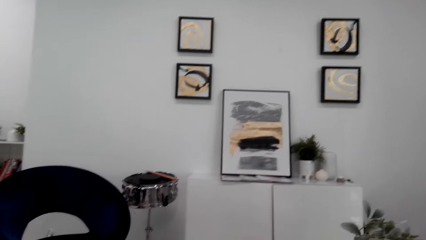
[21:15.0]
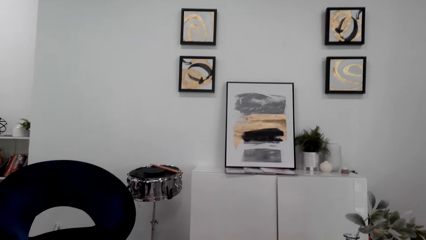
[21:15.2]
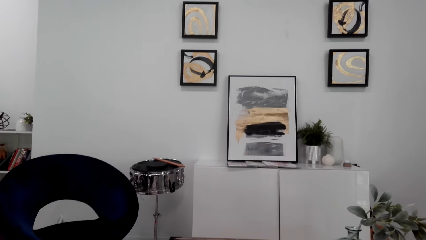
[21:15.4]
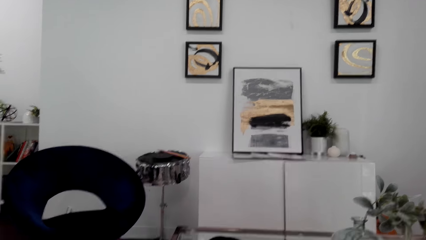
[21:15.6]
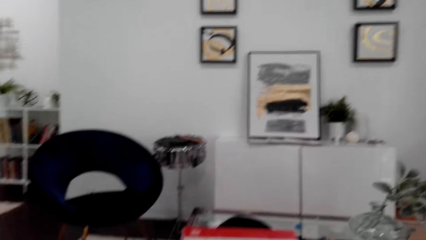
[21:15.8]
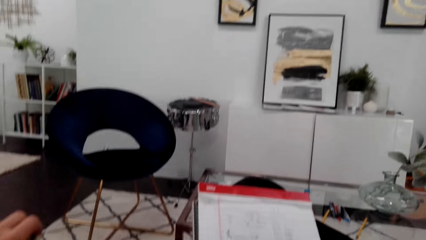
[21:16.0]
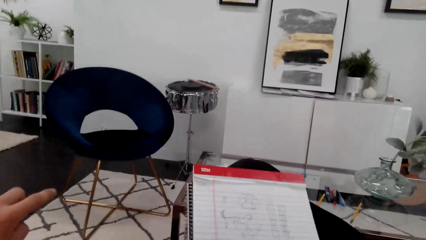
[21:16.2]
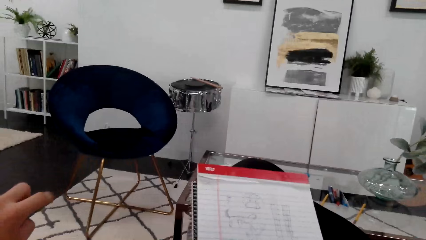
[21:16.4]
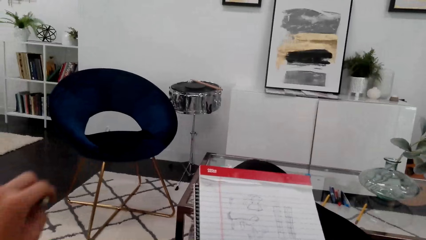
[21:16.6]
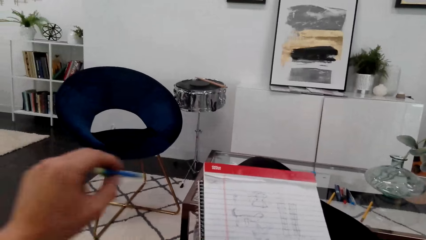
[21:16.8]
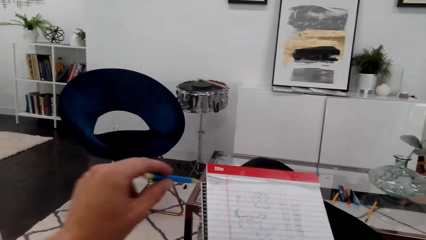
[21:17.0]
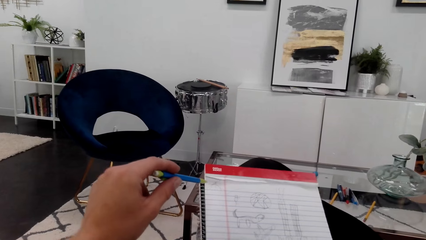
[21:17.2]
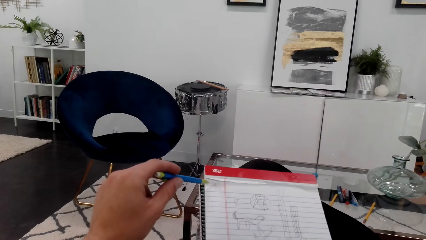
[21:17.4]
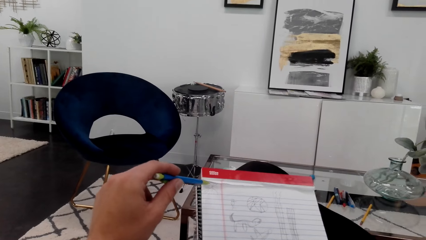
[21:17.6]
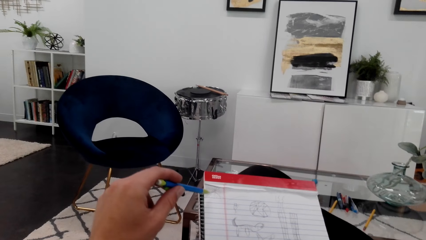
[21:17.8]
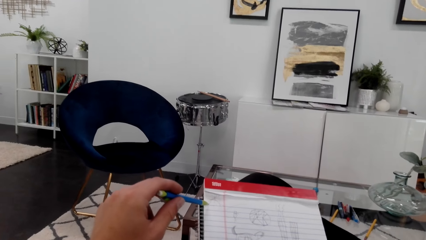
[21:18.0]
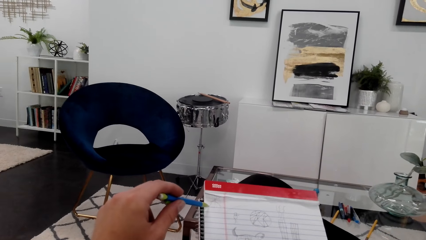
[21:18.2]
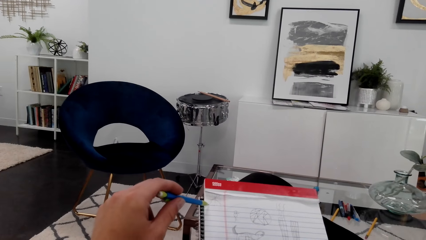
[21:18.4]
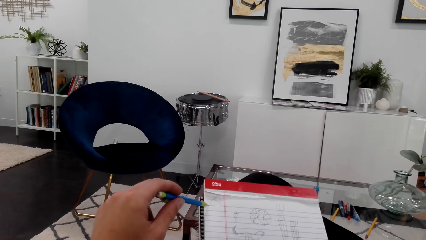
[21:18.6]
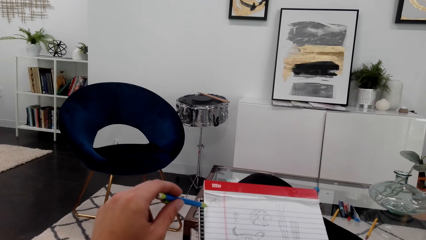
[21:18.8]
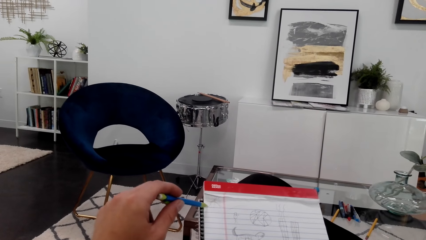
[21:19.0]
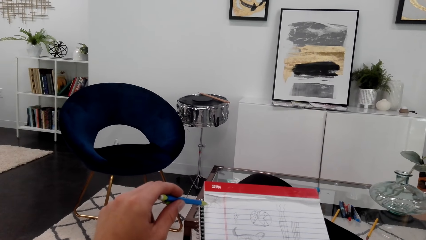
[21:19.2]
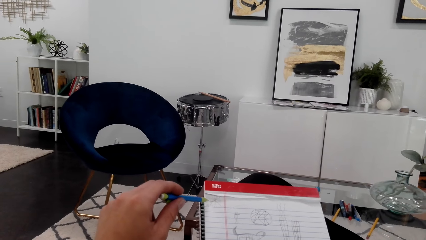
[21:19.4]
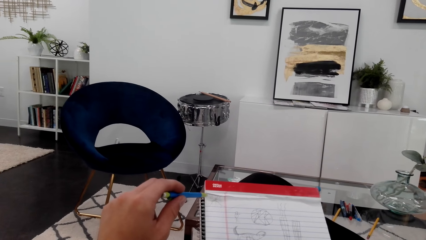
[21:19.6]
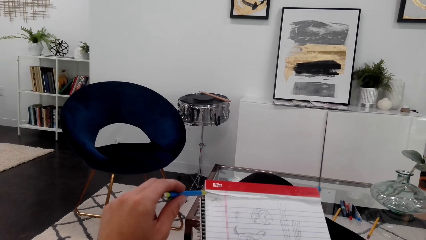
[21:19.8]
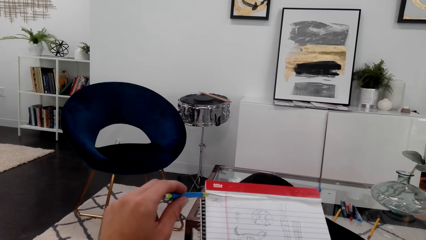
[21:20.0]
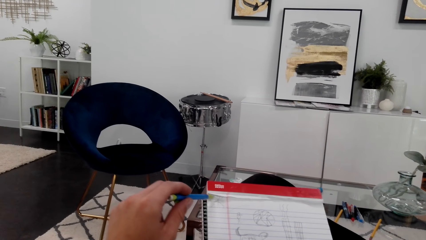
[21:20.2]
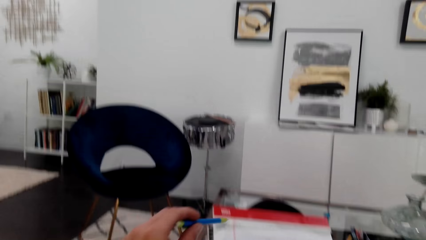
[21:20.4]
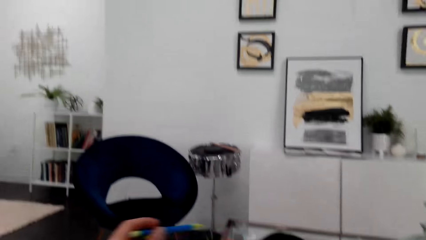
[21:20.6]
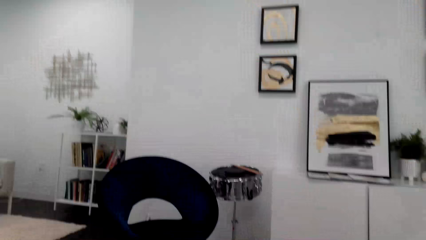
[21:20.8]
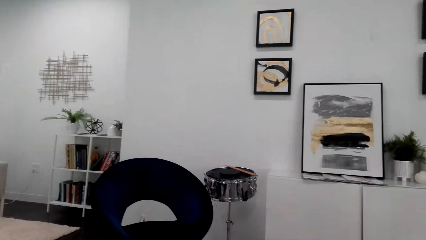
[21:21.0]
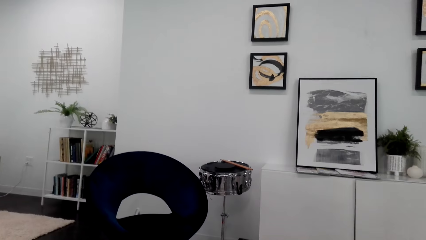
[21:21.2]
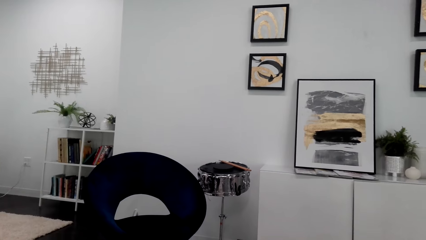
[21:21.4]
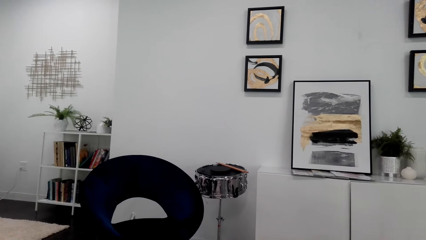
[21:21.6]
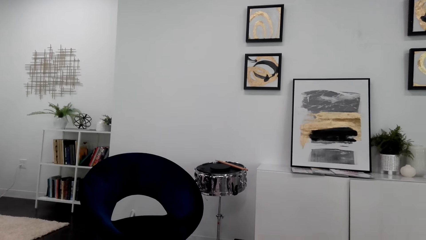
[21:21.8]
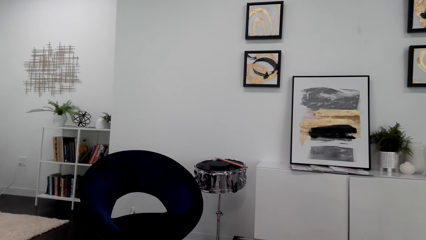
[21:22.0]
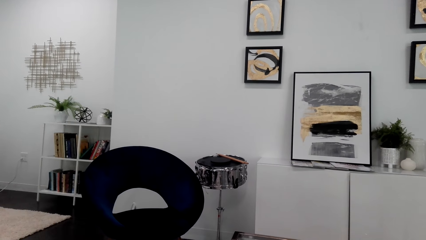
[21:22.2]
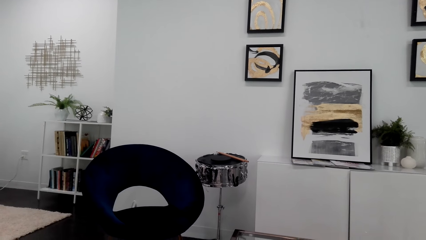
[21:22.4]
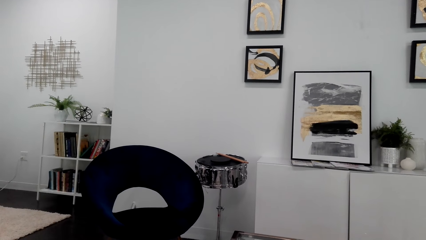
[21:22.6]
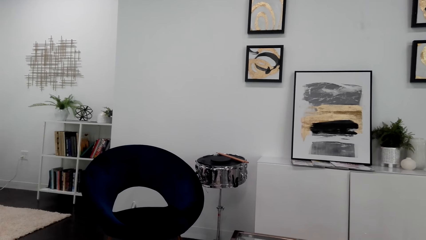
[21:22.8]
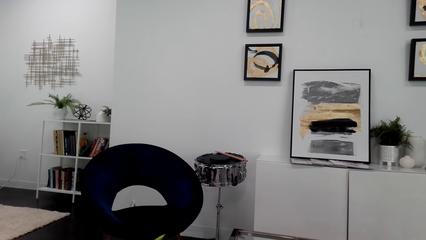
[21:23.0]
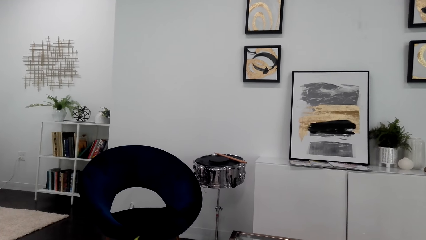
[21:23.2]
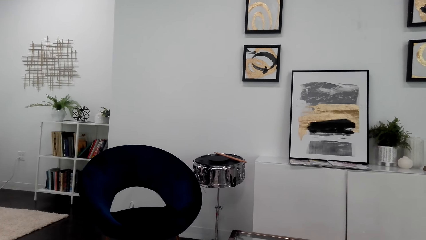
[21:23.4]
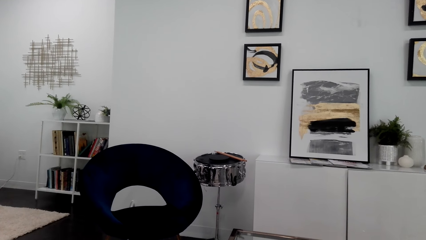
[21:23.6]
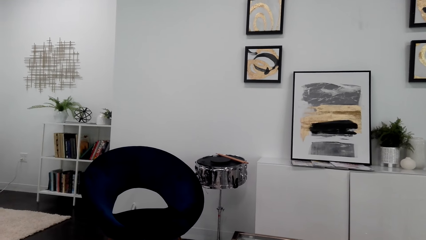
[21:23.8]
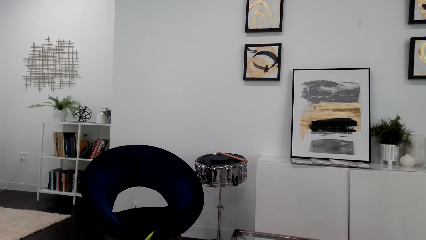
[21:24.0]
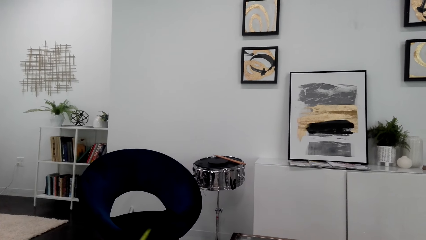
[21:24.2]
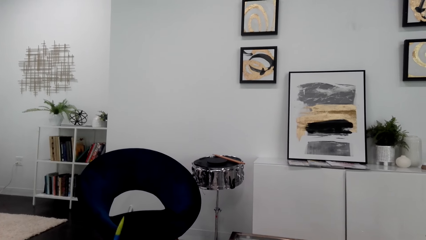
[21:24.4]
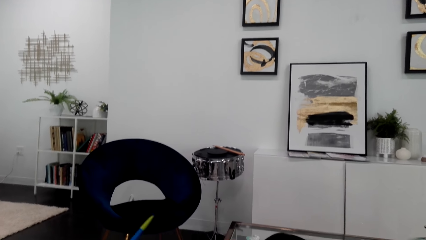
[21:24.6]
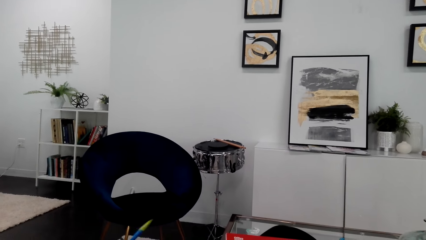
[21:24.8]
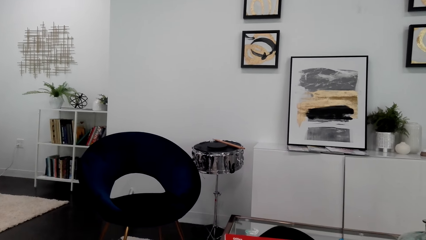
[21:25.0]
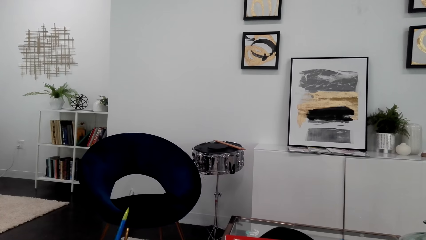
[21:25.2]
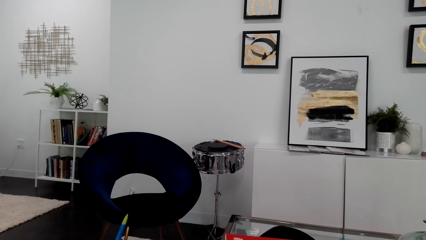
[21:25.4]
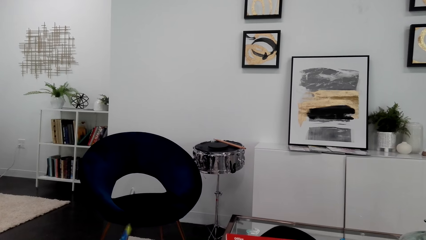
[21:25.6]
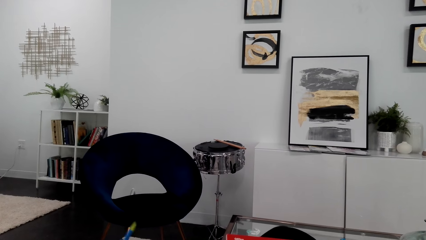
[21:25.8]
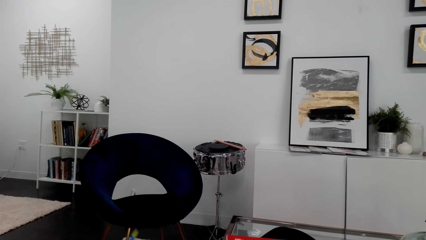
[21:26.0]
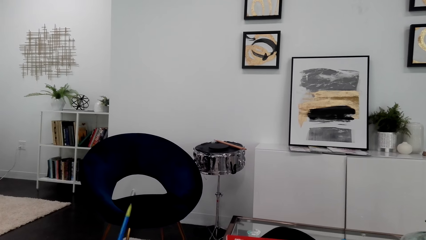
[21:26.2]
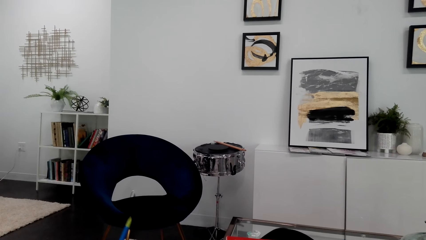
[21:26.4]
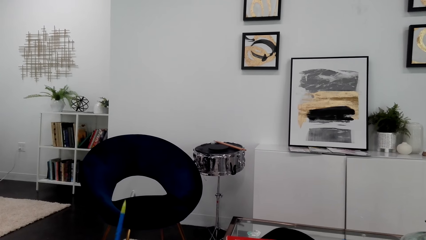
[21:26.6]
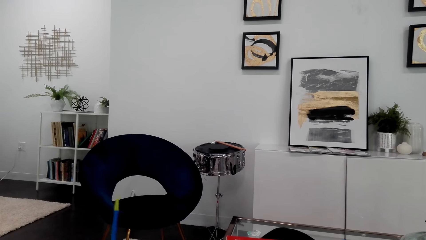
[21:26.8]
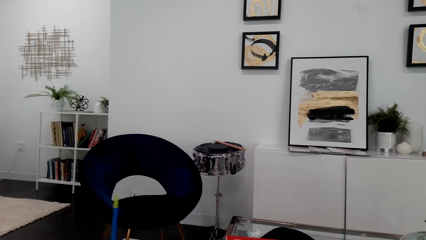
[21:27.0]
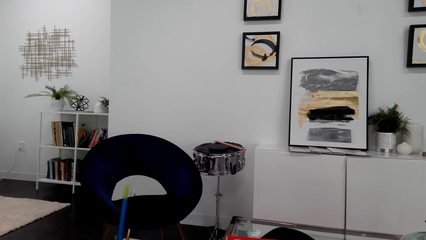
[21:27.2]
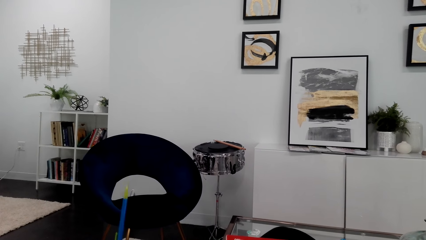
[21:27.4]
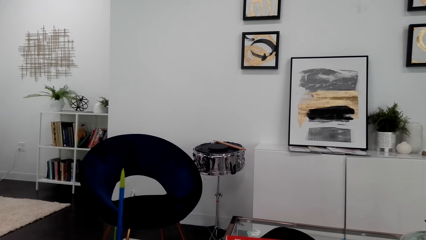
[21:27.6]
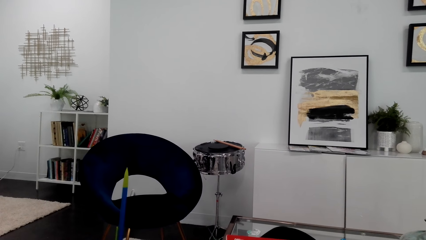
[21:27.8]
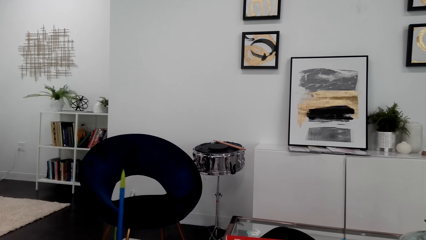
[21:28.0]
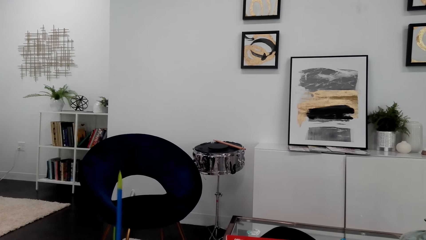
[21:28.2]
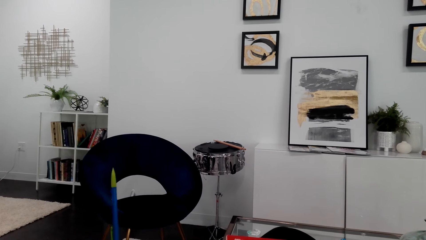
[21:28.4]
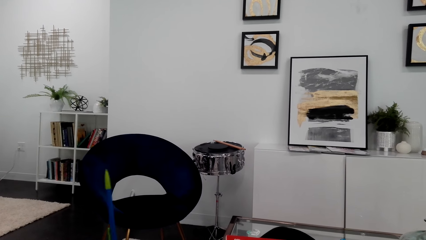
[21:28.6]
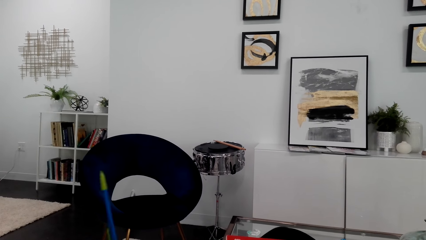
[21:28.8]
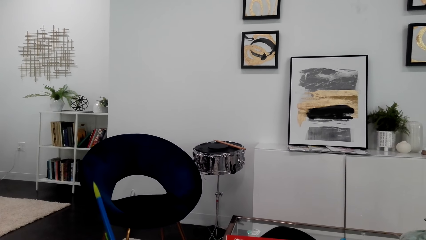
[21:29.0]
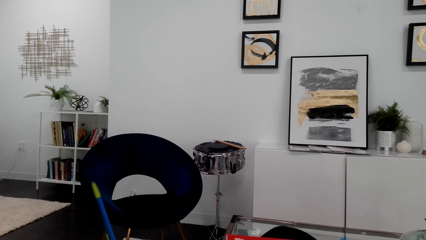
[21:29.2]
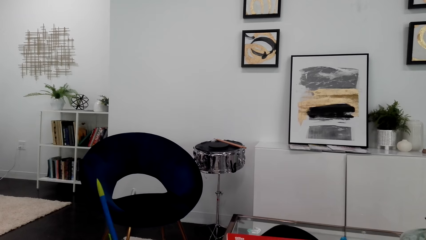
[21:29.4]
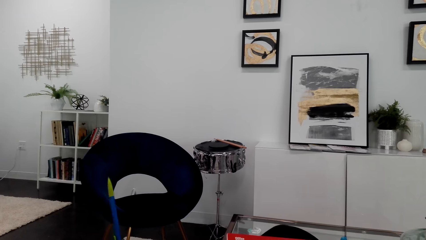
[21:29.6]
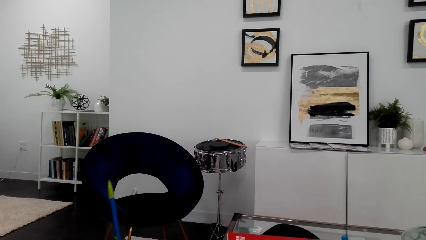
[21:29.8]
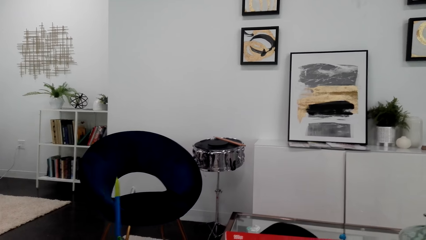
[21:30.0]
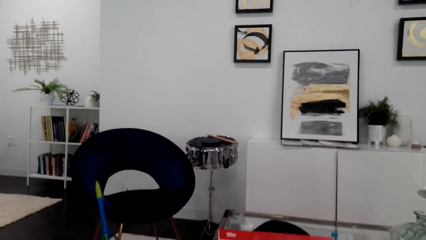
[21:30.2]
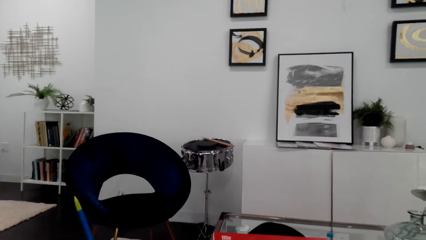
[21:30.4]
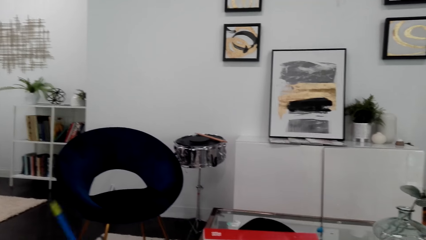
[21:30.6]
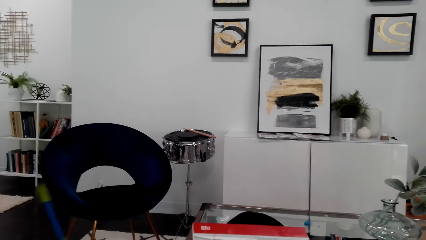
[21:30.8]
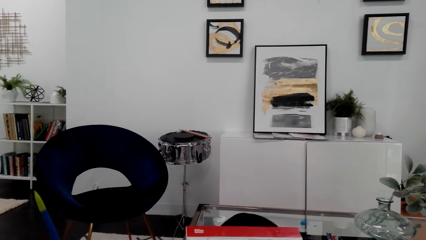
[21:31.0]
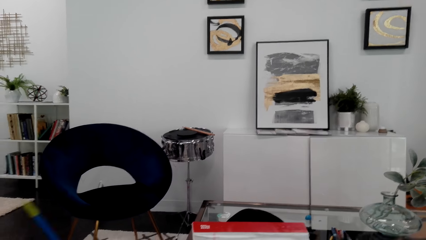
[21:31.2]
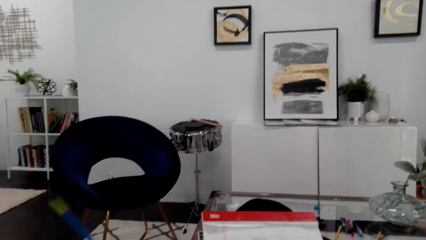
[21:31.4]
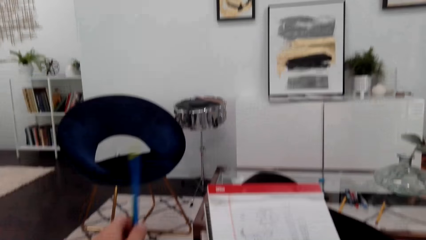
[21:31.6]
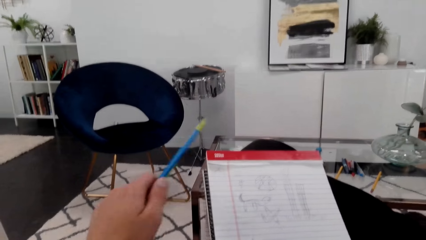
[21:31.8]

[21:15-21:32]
The camera wearer draws with a pencil on the drawing book. They look up. They hold a pen. They play with the pen.
